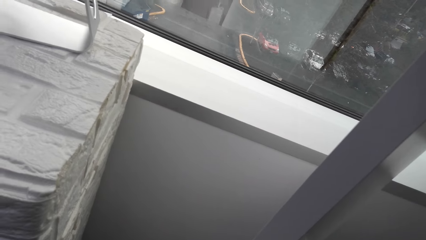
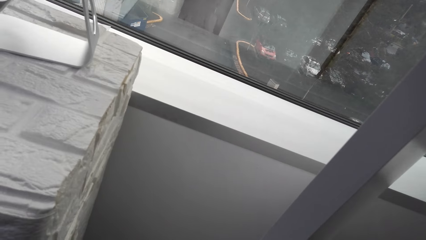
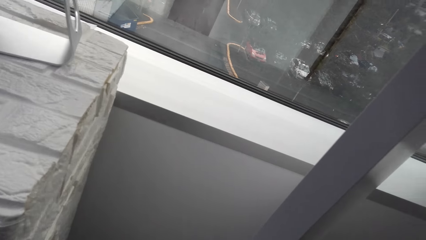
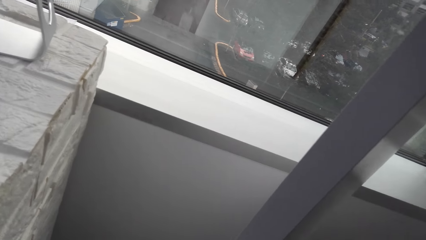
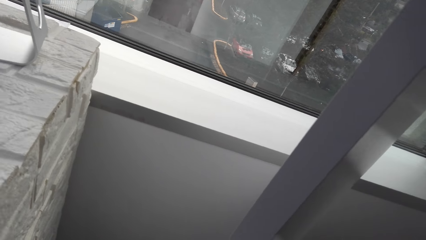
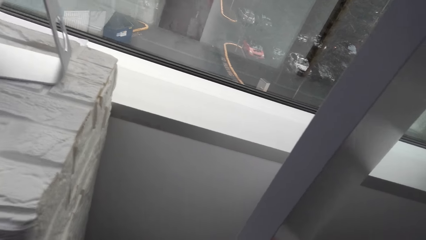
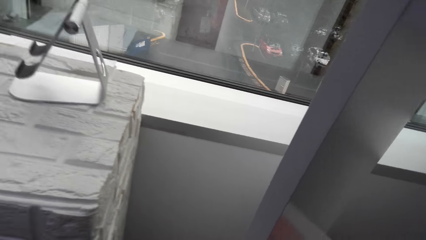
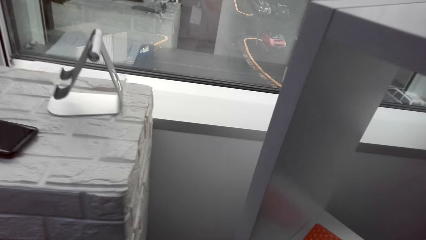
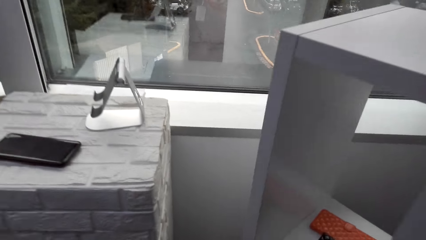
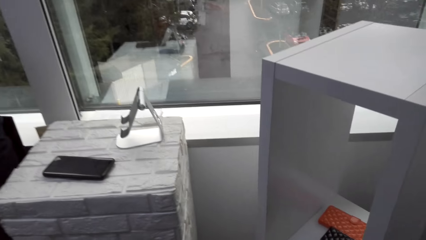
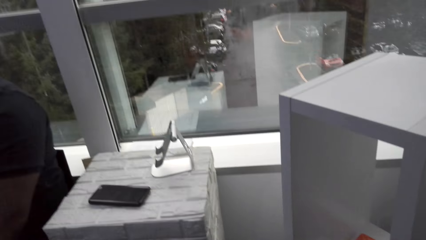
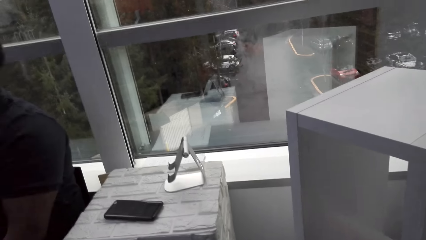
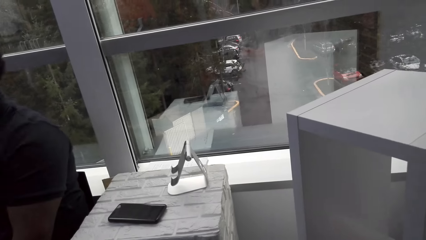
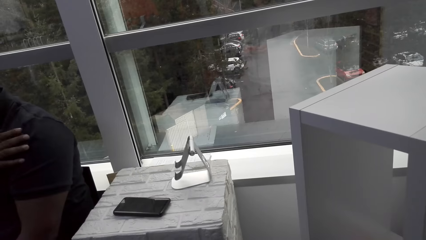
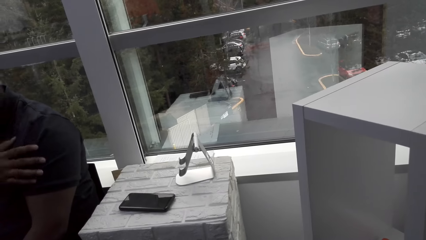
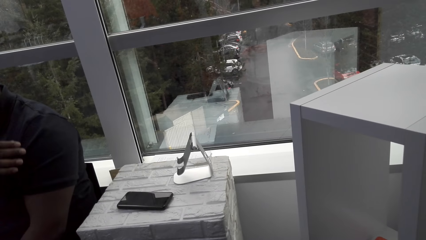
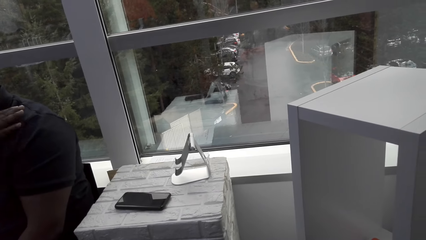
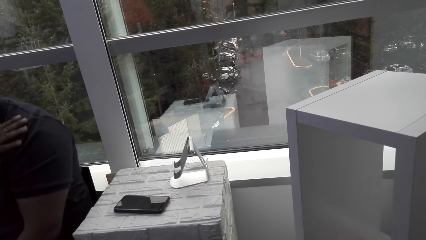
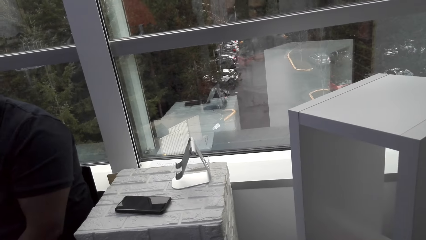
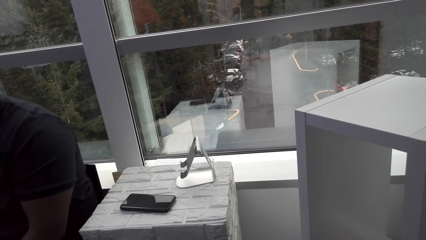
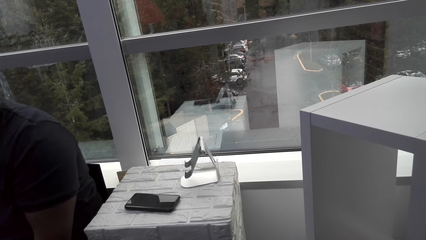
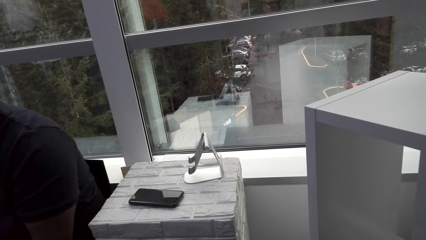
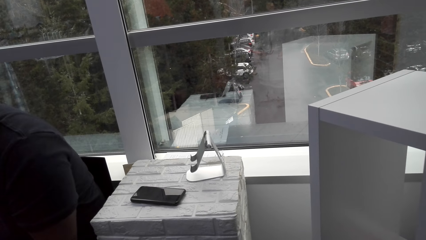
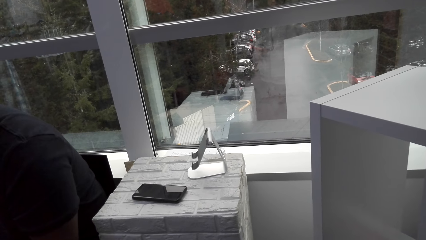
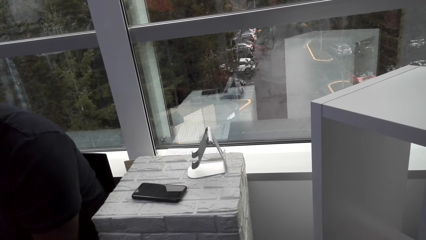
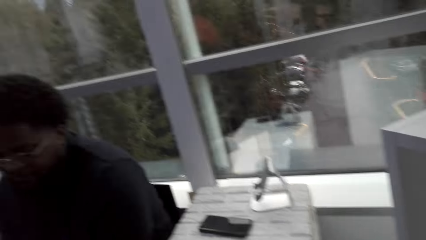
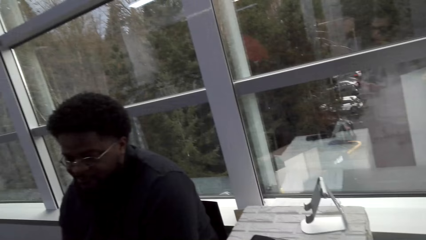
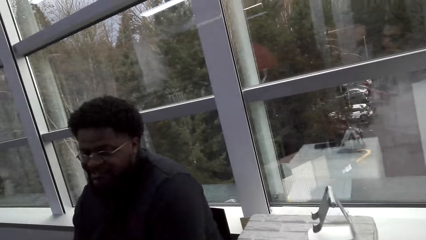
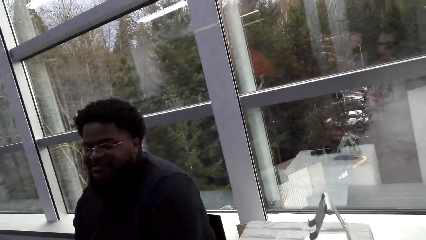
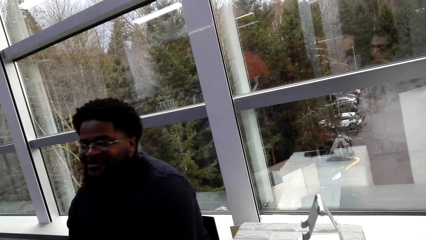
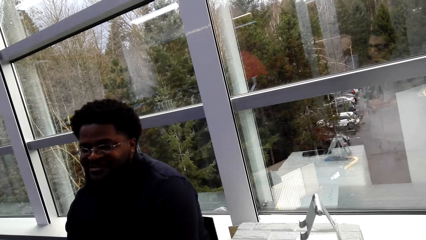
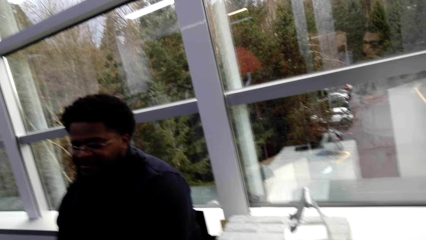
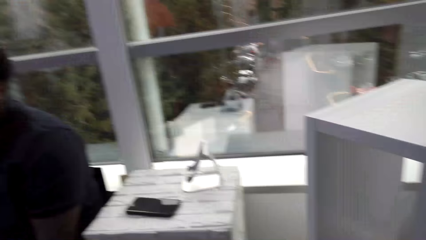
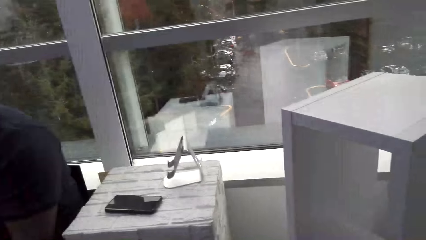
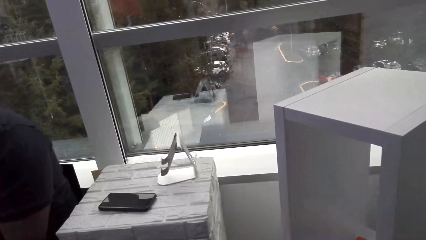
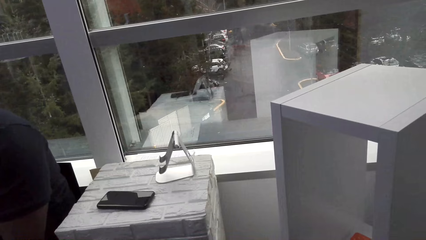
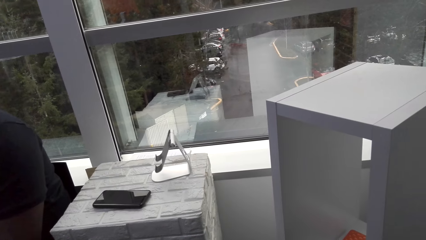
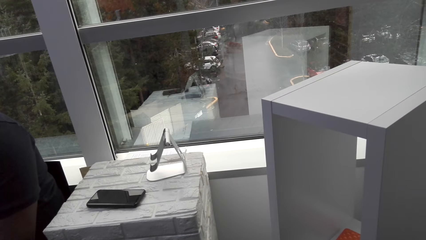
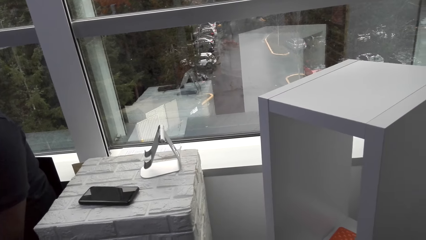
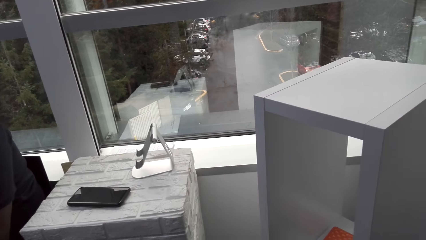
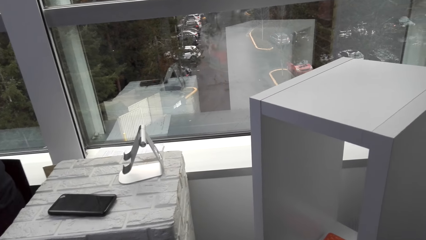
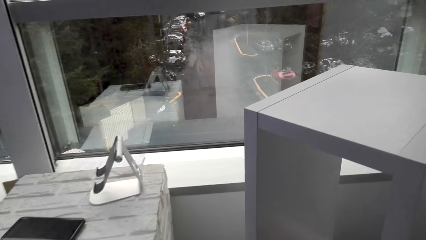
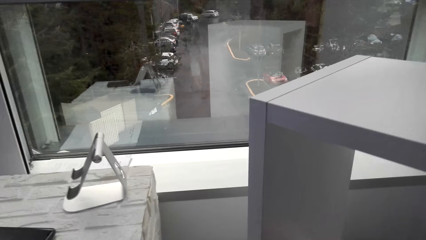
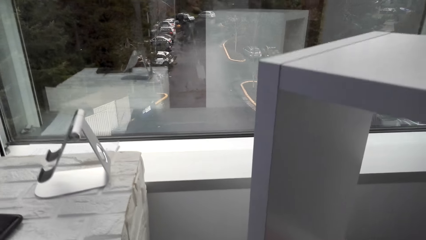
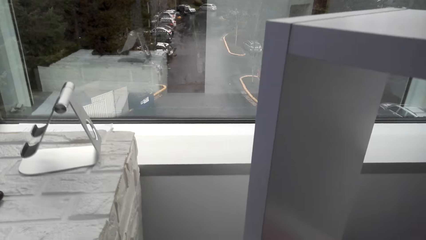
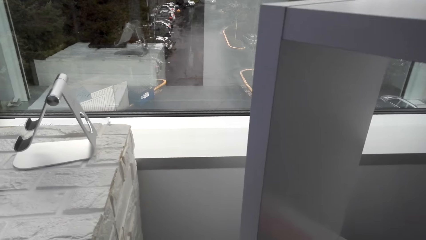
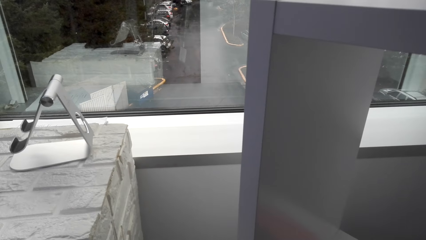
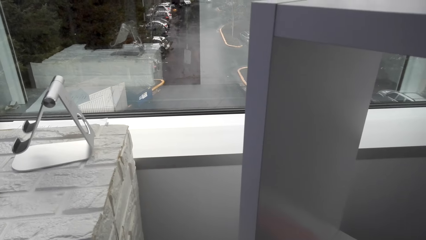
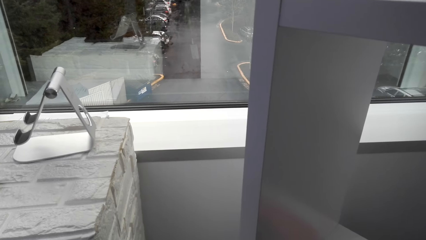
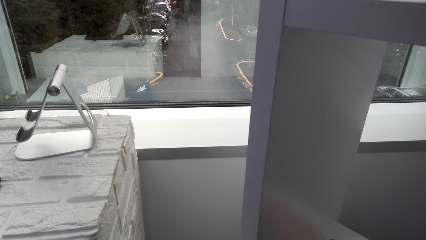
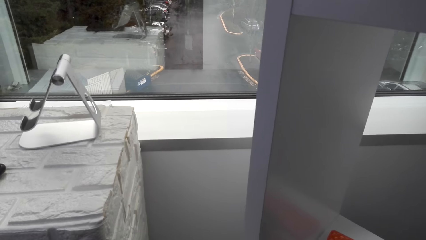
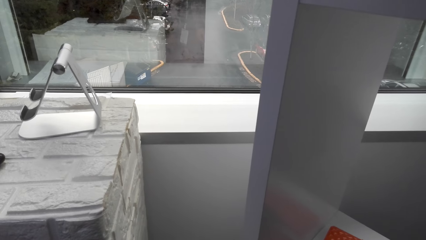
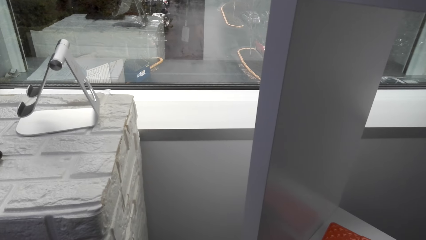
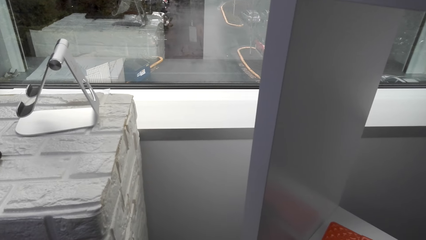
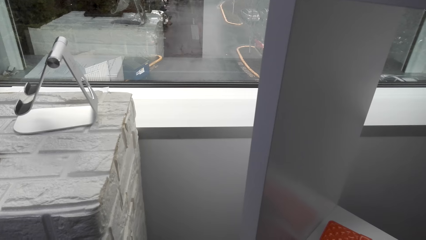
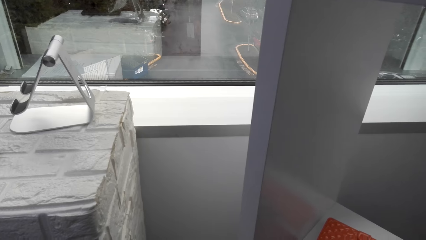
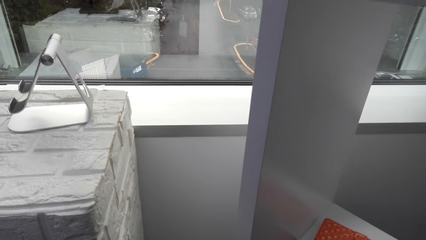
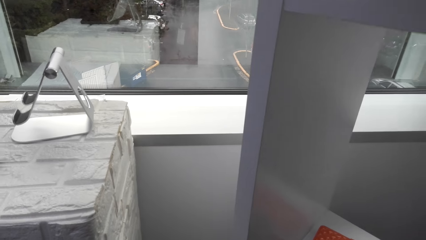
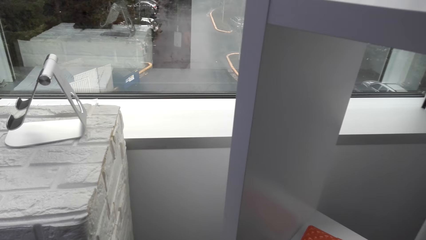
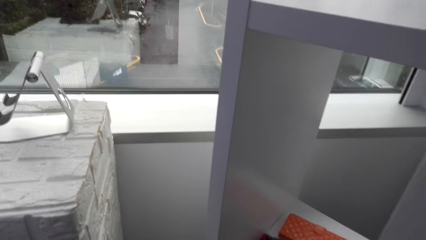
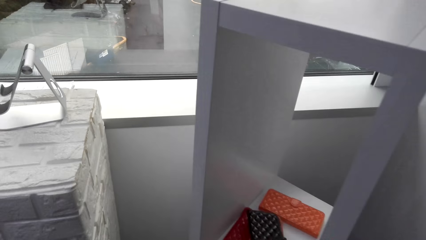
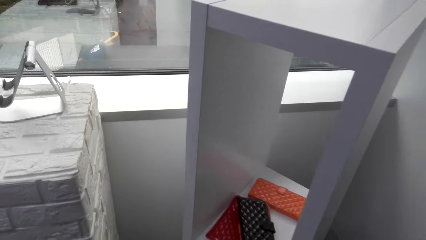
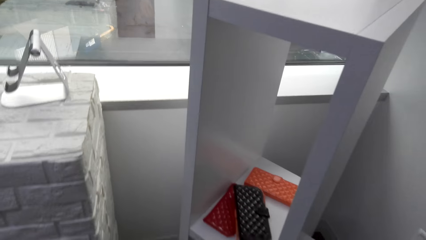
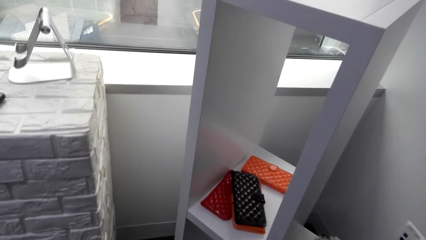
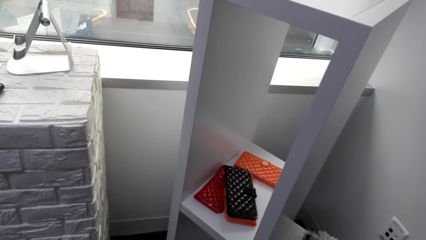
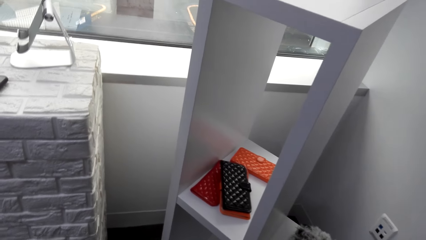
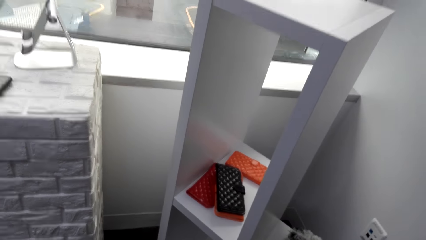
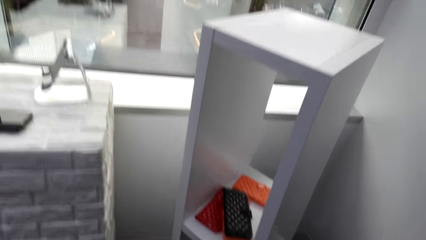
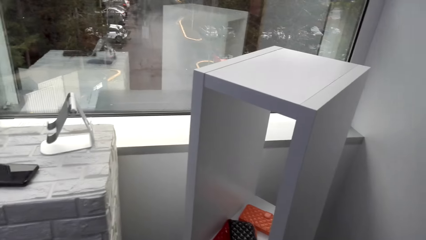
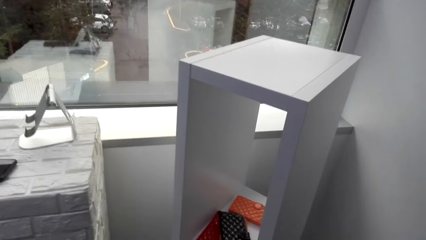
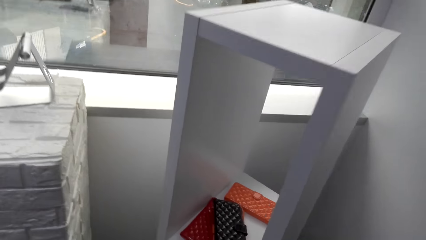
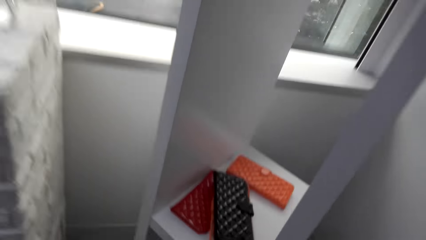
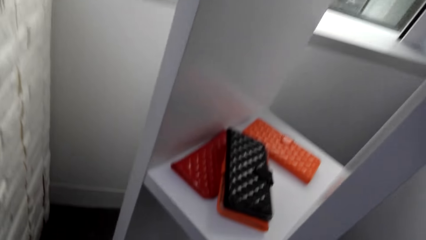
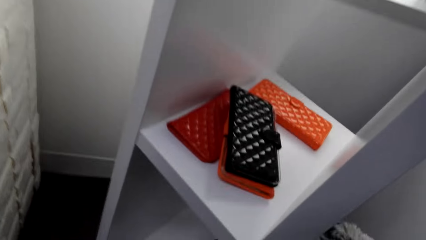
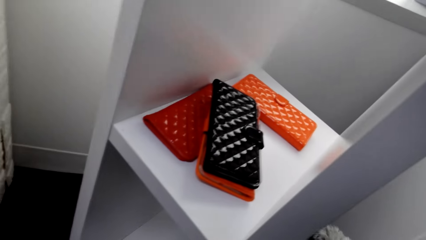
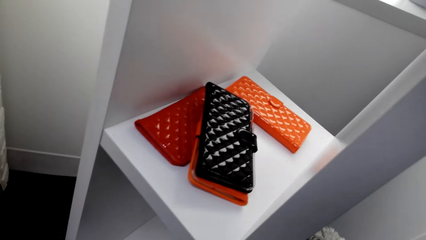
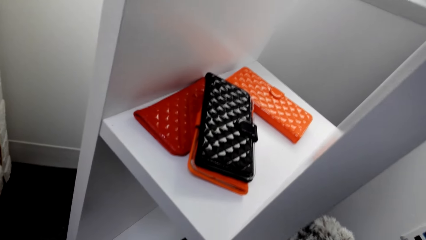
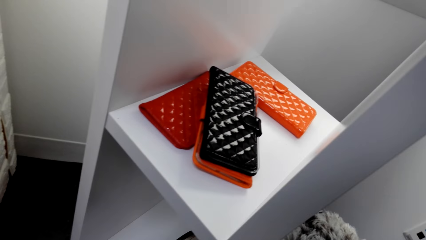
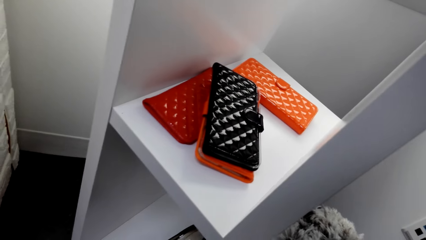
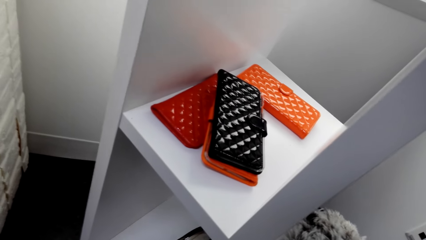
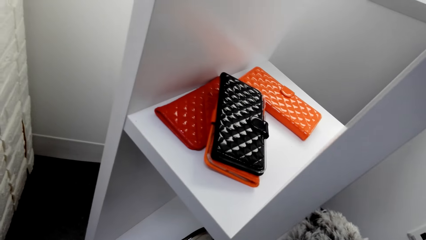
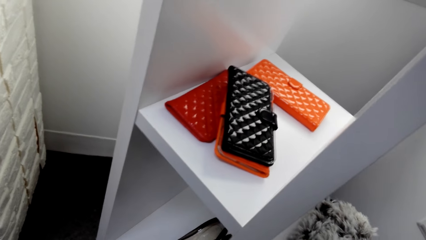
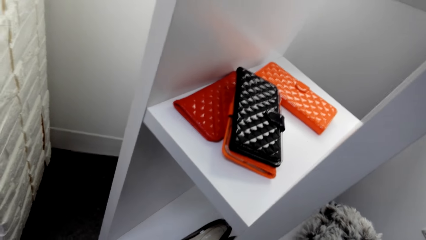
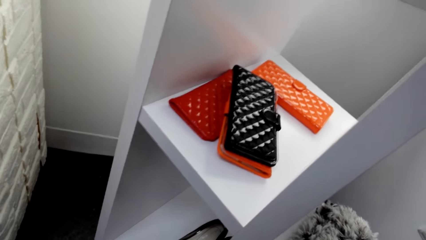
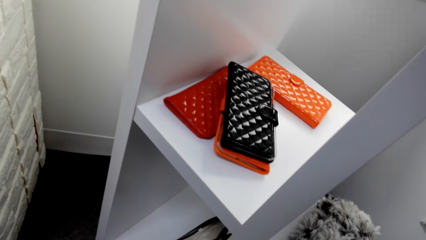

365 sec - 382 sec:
A man touches the shirt with the right hand. The camera wearer stares at the man. They look at a storage cabinet. They stare at the mobile phone. They stare at the porch.
